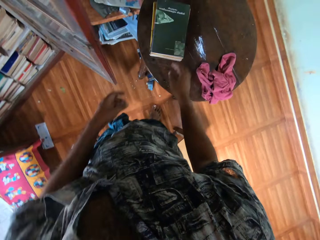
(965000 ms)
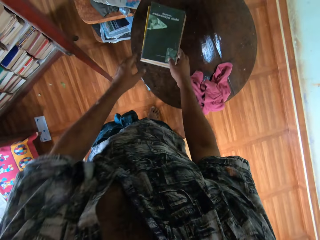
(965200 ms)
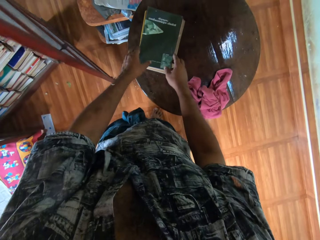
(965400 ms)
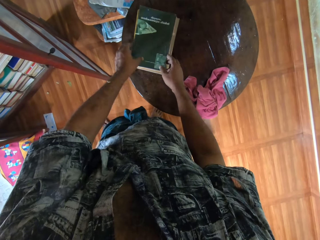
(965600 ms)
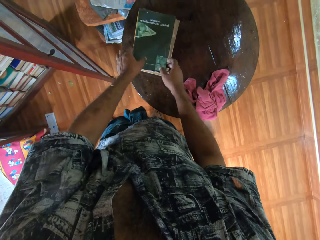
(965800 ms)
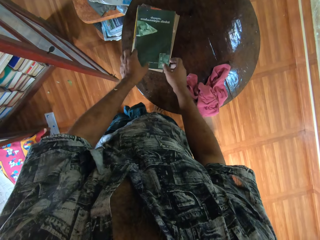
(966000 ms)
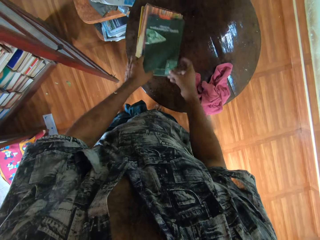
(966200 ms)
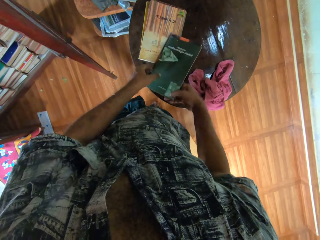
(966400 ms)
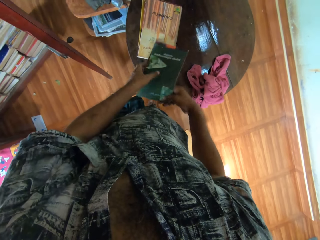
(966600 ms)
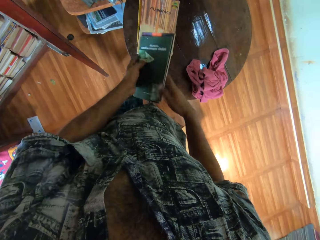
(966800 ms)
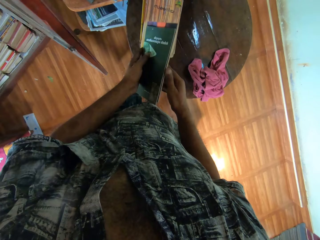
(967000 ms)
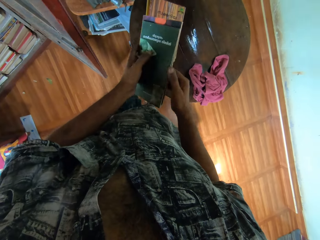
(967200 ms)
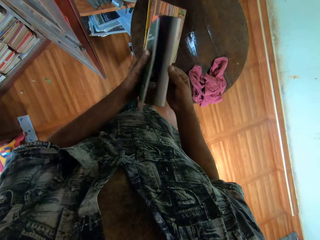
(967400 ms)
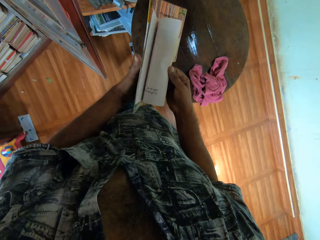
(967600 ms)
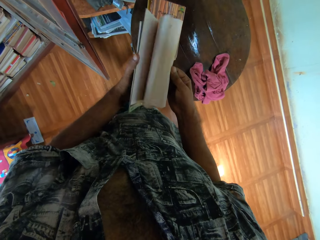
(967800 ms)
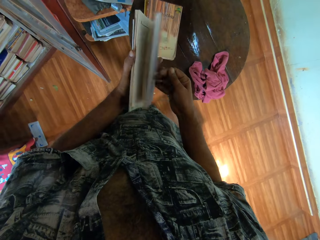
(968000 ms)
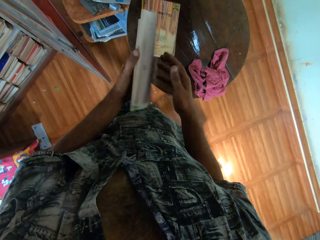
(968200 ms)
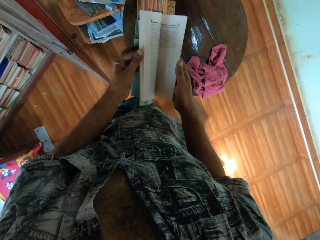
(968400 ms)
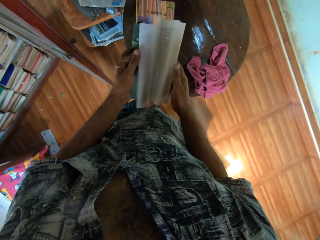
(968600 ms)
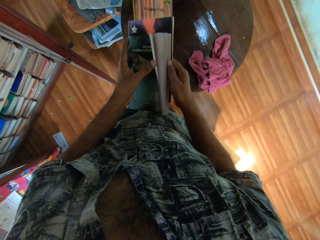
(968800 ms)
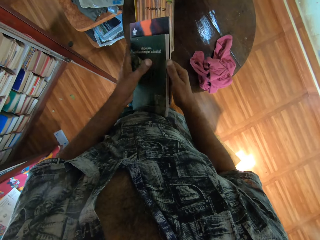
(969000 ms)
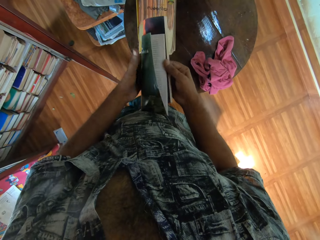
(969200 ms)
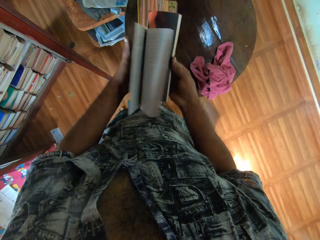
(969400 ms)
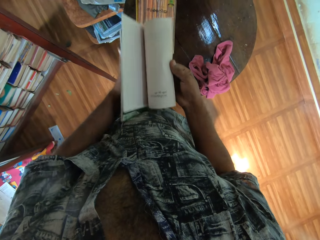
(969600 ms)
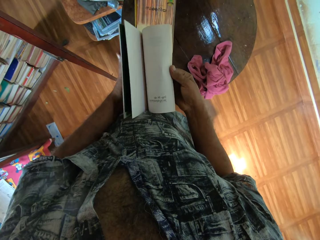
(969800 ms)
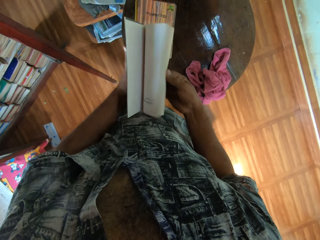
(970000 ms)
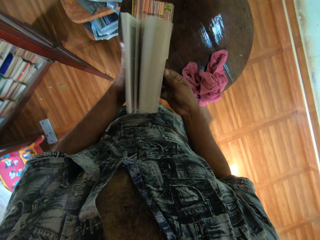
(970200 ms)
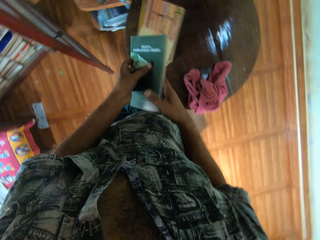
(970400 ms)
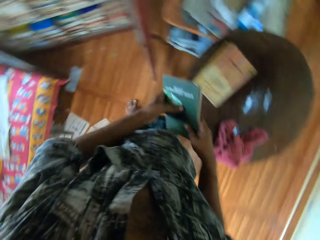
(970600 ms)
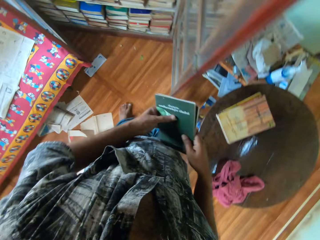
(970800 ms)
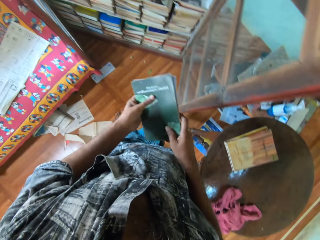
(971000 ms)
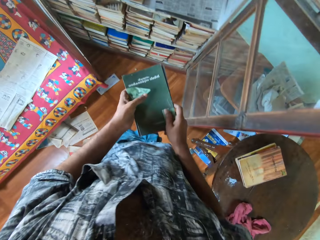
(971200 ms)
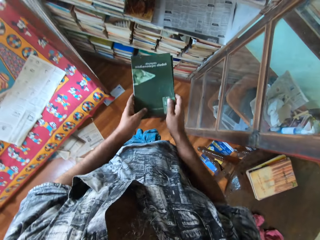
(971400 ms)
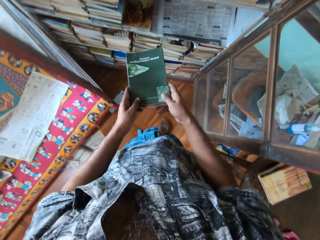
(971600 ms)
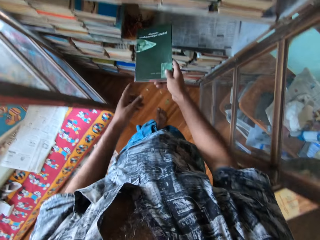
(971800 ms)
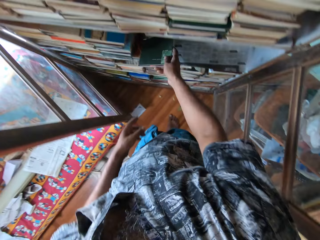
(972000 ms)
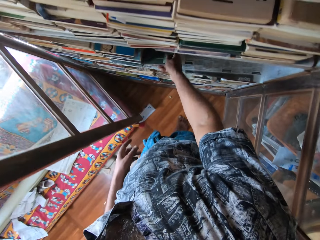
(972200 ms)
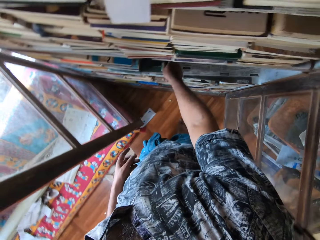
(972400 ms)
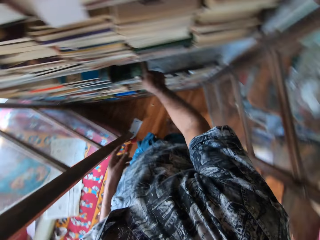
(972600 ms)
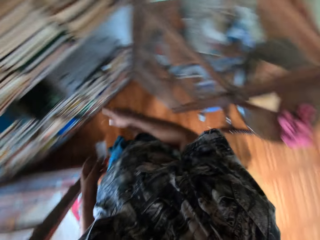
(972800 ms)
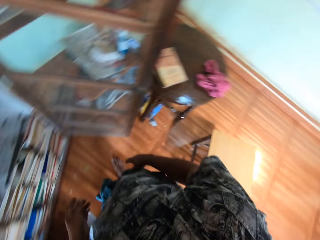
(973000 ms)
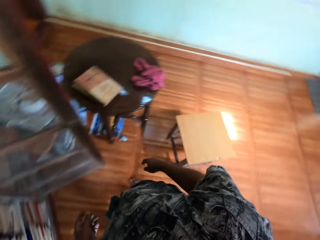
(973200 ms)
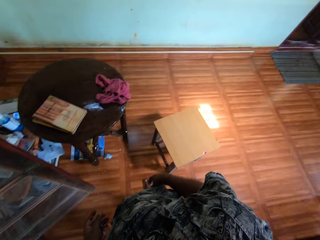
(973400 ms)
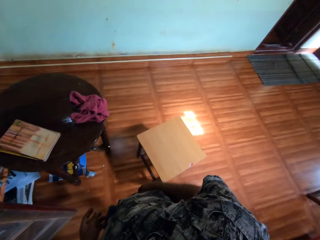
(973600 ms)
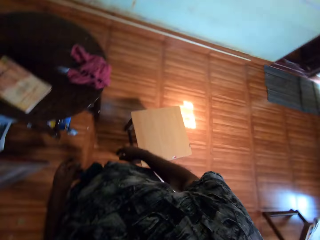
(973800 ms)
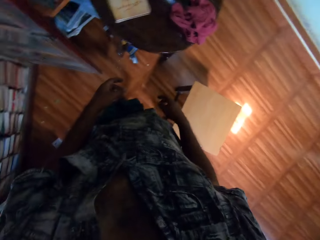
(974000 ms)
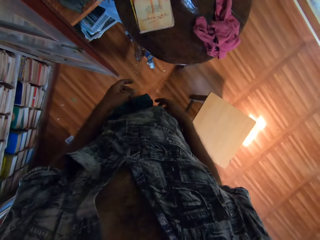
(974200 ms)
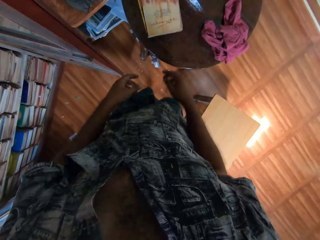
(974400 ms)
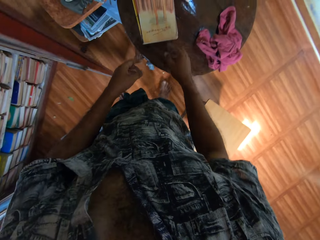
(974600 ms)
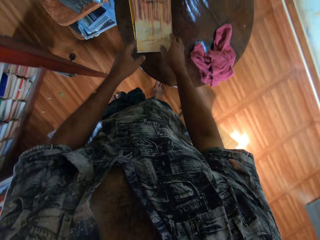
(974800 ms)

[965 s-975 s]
The camera wearer makes a step. They turn around and move both hands. They pick up a book, lift the book and peruse the book. They open the book. They move the book. They make a step. They place the book on the shelf. They pull back the right hand. They make a step. They open the book.

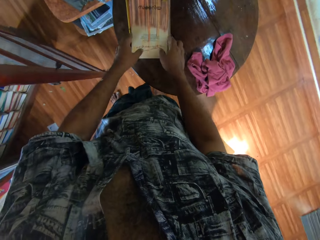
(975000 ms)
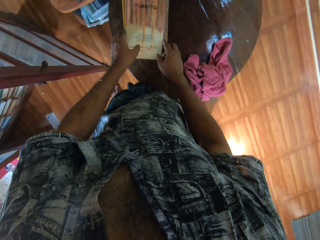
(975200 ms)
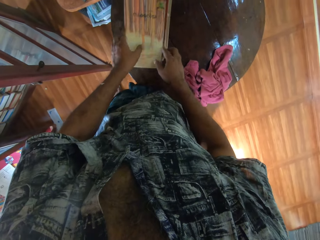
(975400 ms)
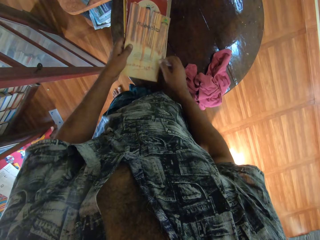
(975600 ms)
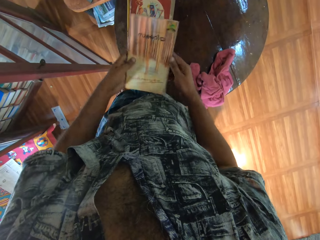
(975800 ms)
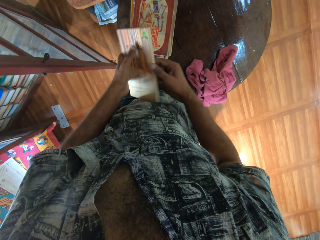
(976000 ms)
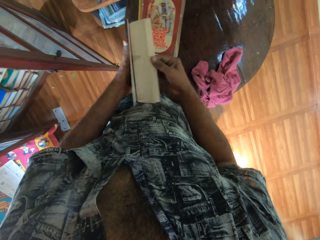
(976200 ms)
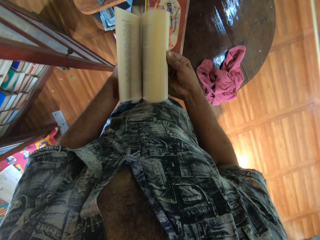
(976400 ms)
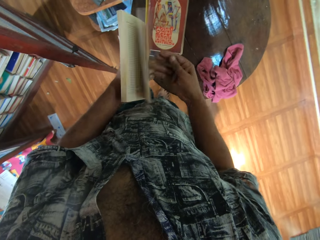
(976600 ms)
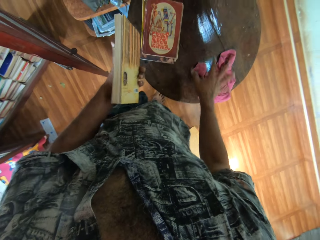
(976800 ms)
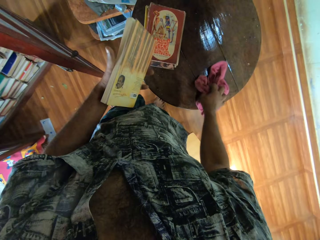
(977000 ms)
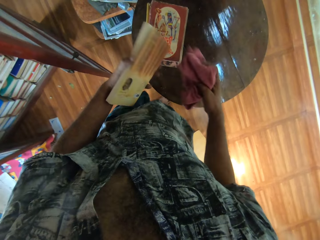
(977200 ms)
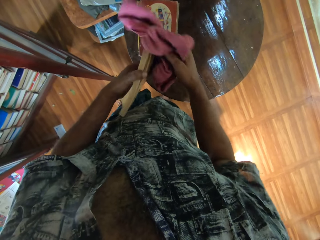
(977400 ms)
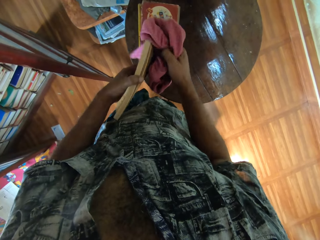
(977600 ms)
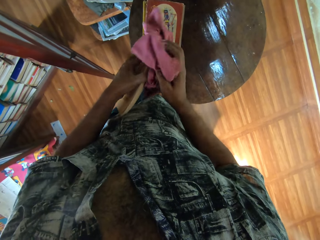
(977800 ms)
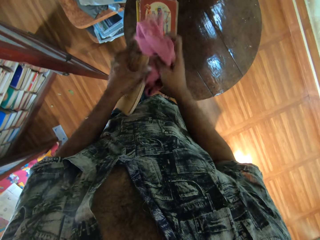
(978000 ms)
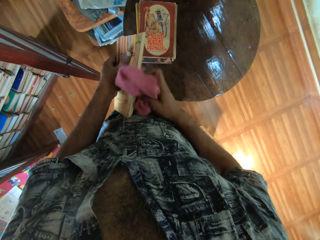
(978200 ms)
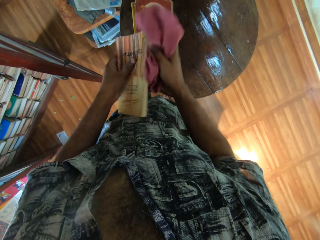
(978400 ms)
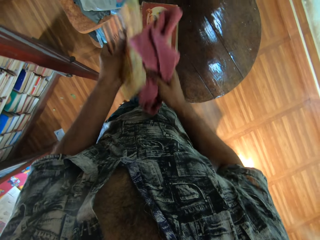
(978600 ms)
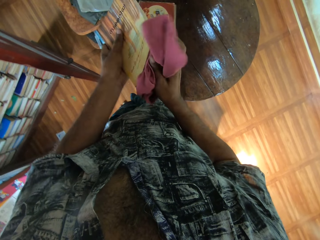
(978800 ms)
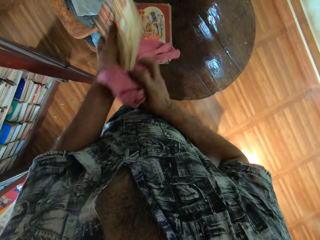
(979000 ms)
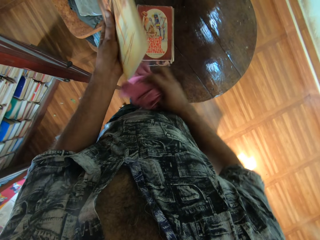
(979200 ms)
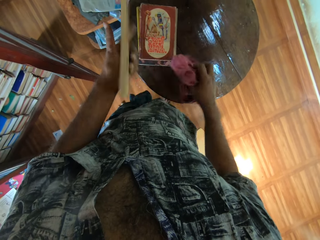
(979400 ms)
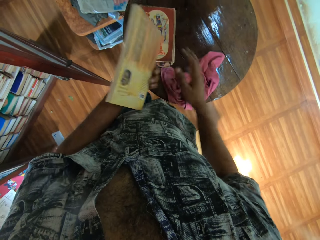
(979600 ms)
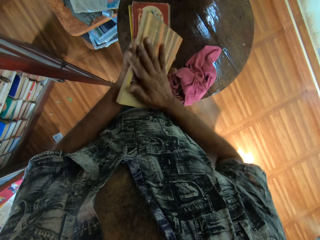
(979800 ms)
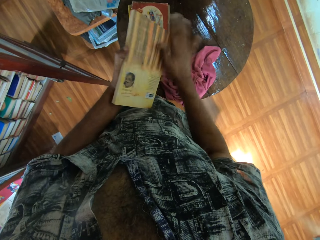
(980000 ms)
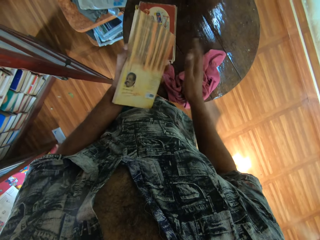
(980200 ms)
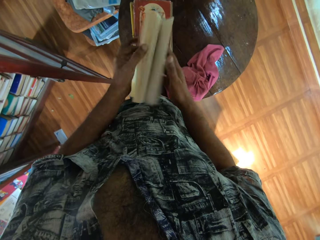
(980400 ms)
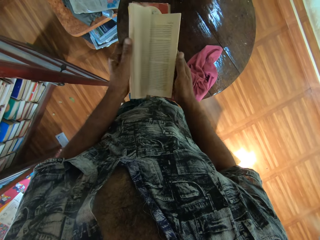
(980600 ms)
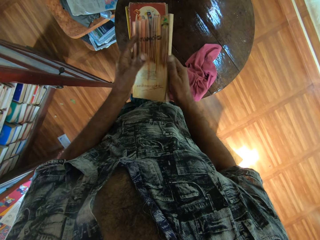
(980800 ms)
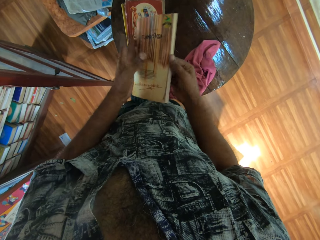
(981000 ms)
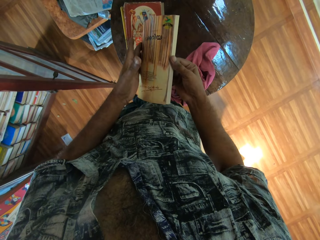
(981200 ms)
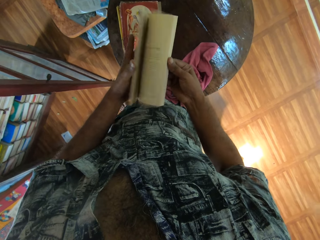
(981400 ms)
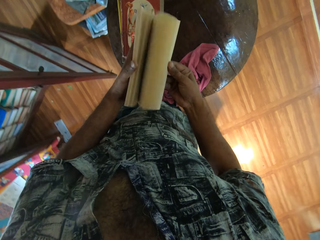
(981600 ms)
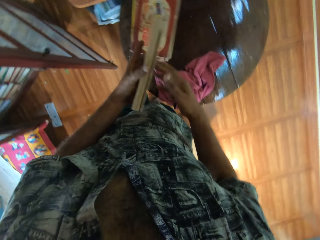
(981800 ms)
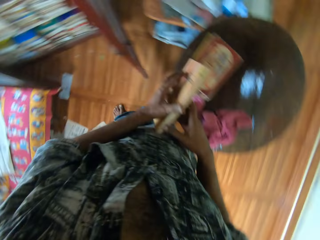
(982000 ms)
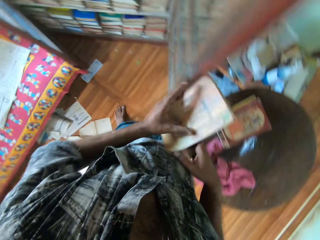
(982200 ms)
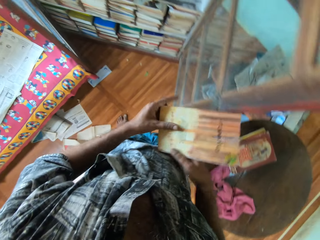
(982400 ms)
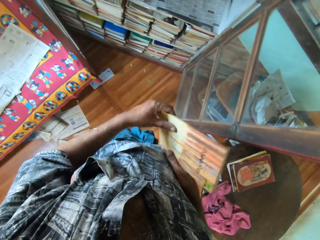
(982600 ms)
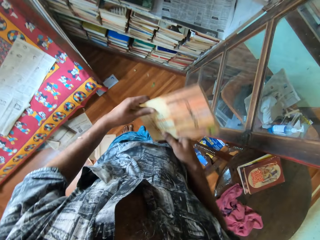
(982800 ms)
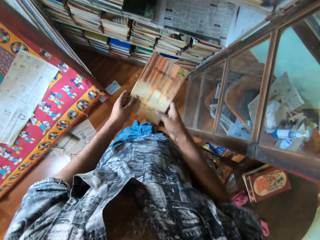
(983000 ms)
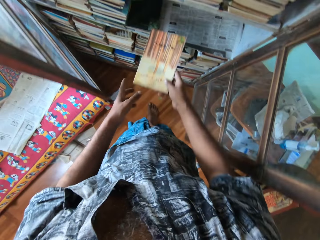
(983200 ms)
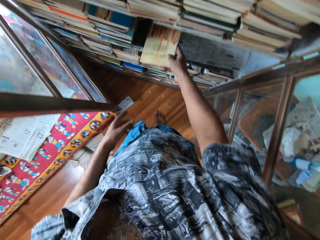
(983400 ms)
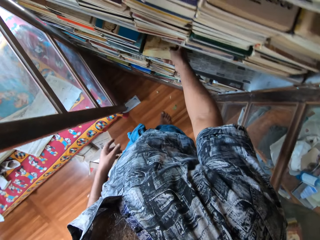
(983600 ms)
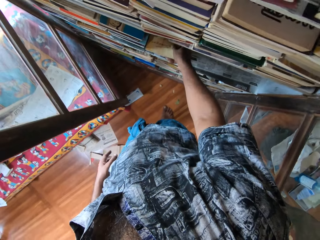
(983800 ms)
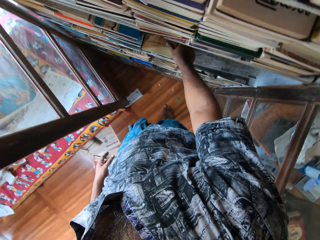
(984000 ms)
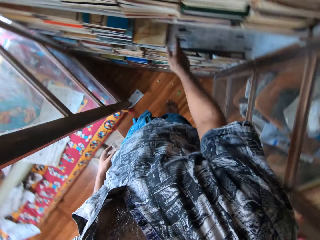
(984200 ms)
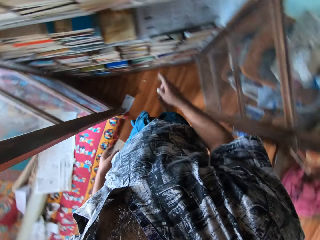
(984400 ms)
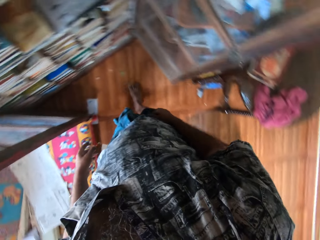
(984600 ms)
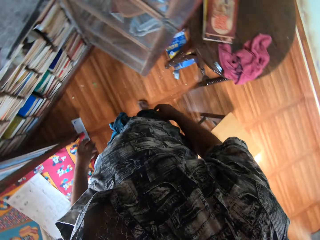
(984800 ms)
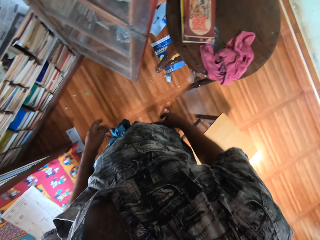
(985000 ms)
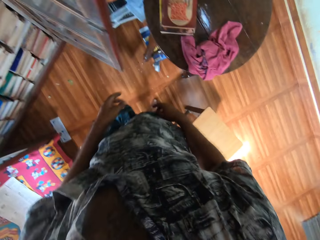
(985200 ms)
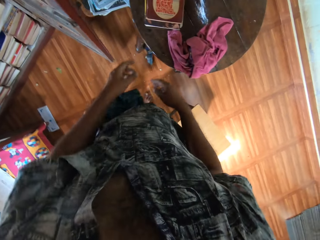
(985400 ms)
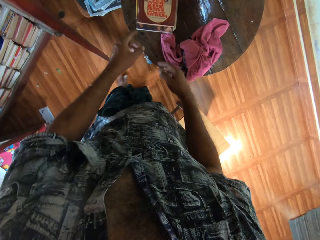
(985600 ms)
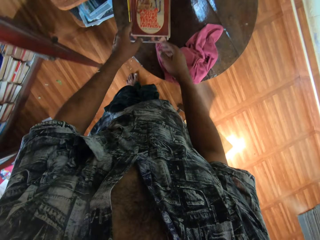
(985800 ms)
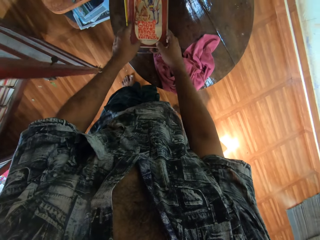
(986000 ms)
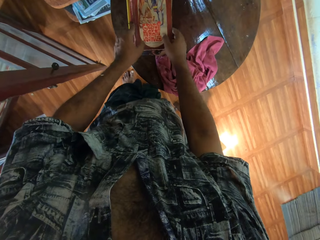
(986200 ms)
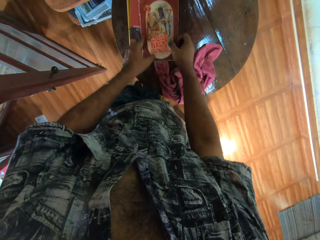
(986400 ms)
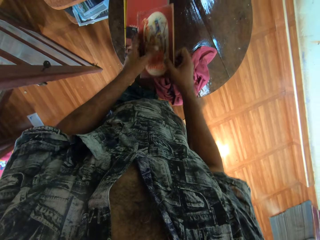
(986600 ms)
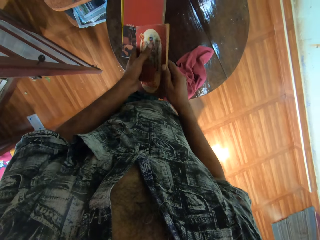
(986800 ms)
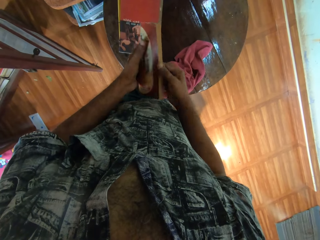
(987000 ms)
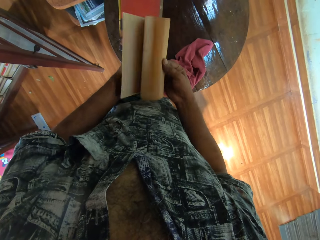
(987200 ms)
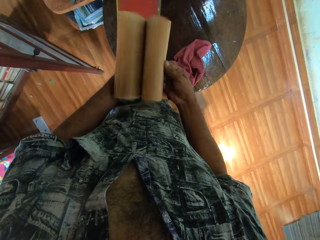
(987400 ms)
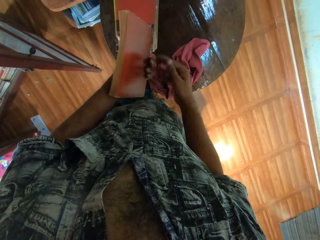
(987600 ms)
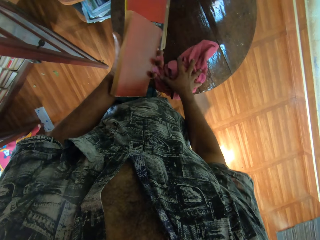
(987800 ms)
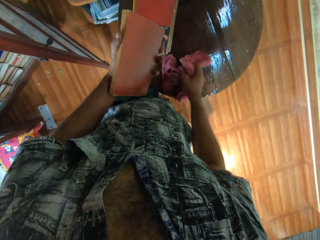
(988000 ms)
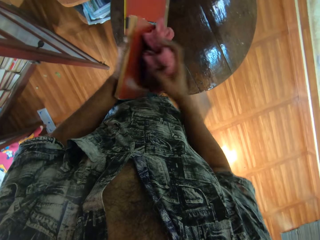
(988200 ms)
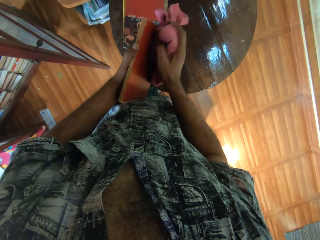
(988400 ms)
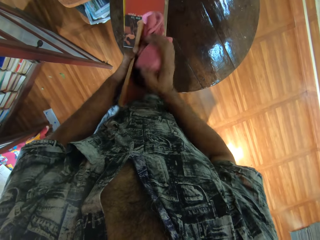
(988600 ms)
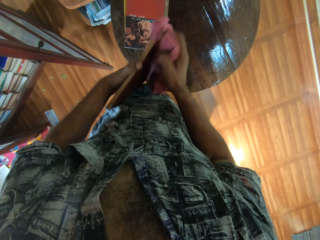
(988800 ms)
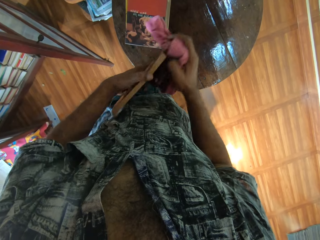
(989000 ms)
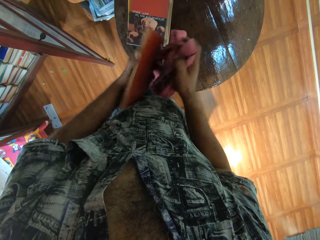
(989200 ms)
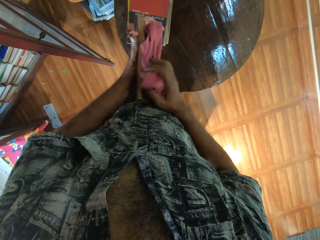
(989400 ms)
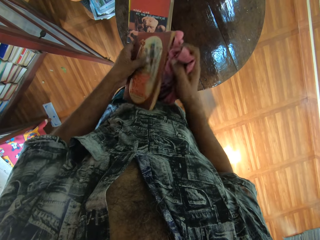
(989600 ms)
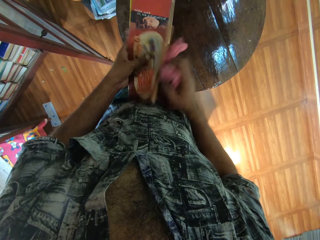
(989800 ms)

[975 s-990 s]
The camera wearer moves both hands. They pick up a book, lift the book and peruse the book. They open the book. They pick up a hand towel or cloth. They lift the cloth. They wipe the book with the cloth. They put the hand towel on a round table. They wipe the book with the right hand. They open the book. They peruse the book. They move the book. They turn around. They make a step. They move the book. They place the book on the shelf. They pull back the right hand. They turn around. They make a step. They move both hands. They pick up a book. They lift the book and peruse the book. They open the book. They pick up the hand towel. They lift the cloth. They wipe the book with the hand towel.
